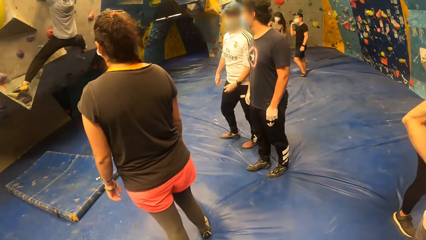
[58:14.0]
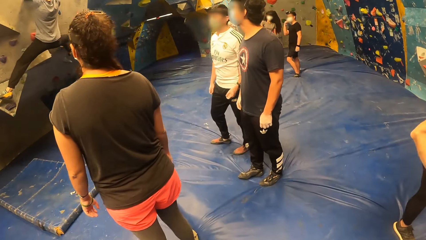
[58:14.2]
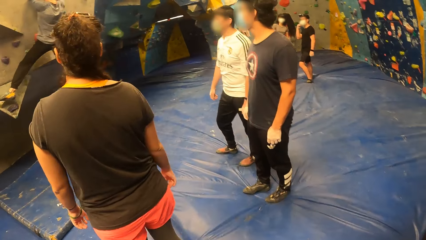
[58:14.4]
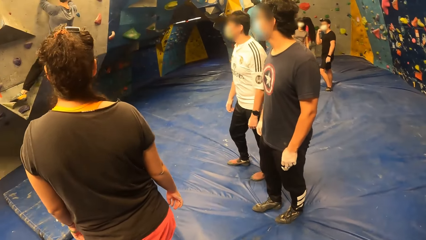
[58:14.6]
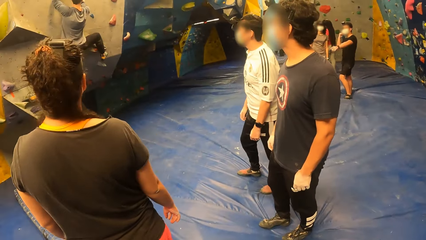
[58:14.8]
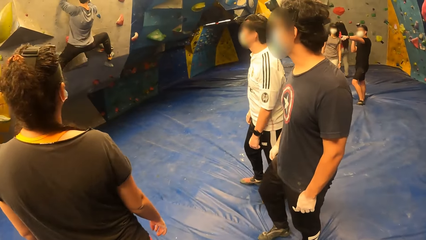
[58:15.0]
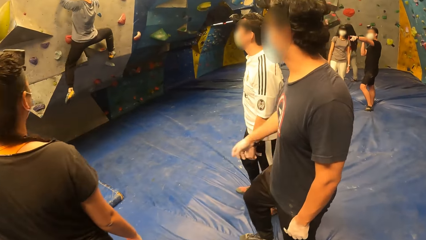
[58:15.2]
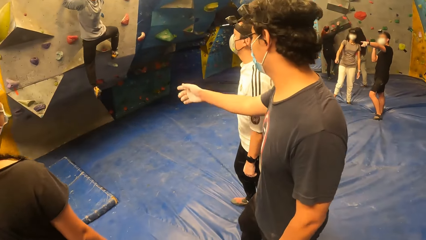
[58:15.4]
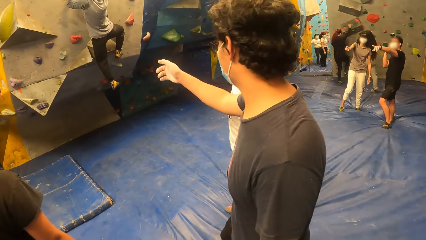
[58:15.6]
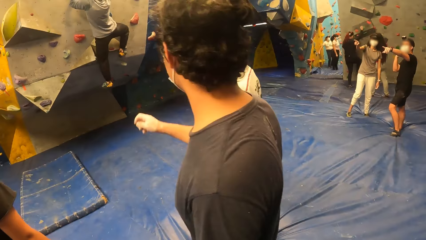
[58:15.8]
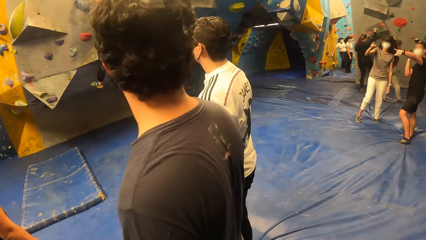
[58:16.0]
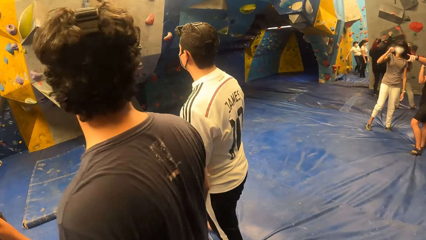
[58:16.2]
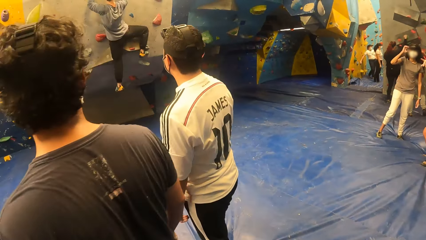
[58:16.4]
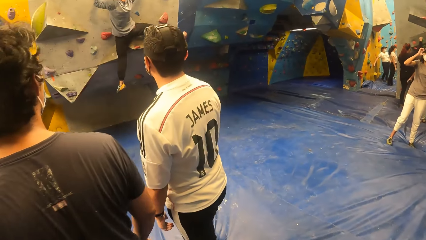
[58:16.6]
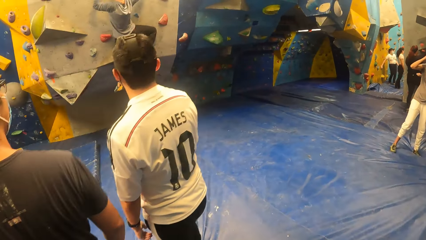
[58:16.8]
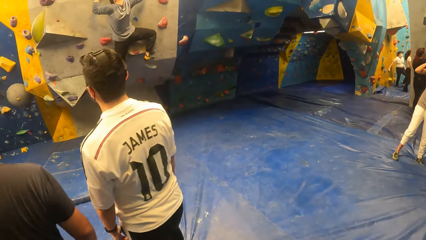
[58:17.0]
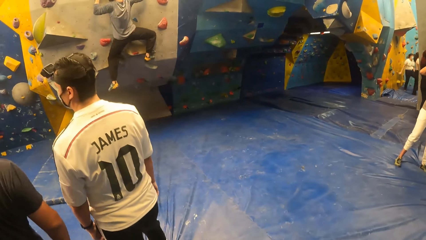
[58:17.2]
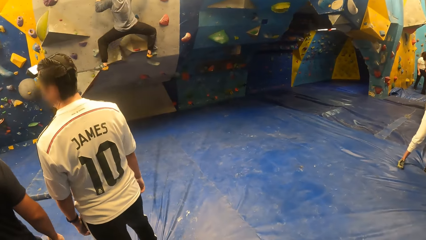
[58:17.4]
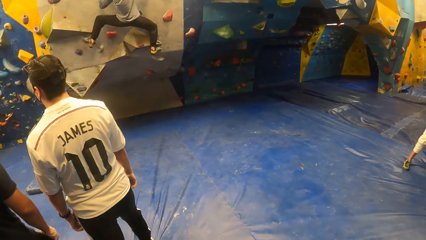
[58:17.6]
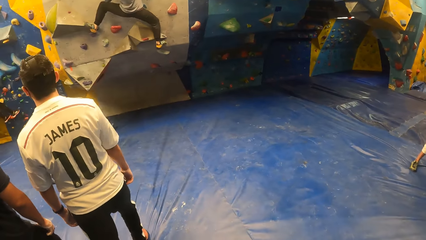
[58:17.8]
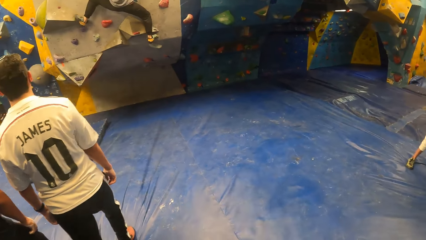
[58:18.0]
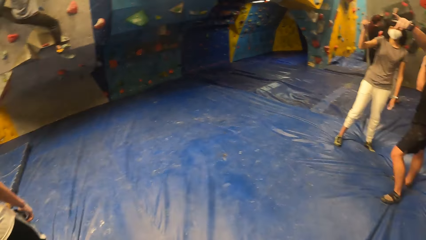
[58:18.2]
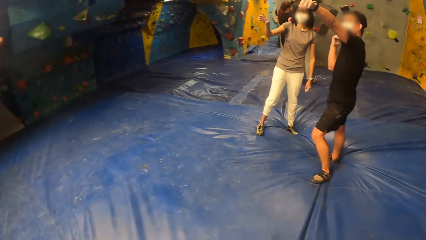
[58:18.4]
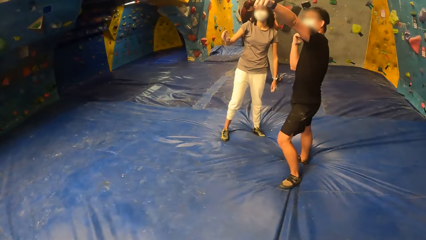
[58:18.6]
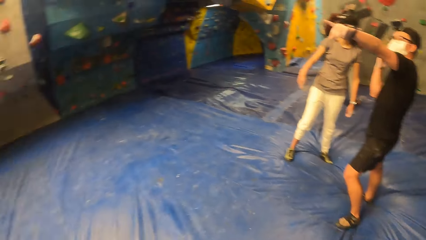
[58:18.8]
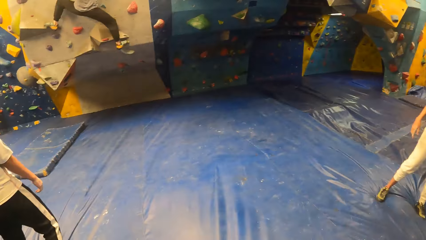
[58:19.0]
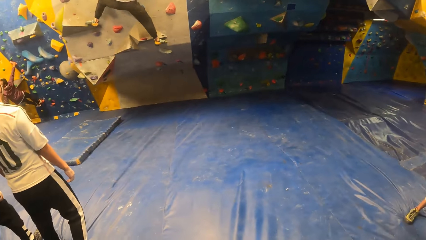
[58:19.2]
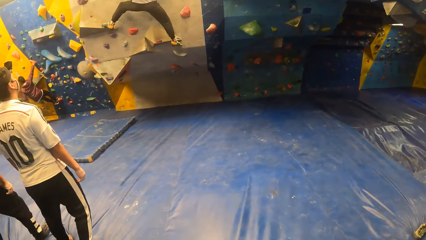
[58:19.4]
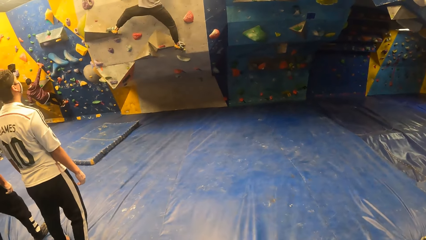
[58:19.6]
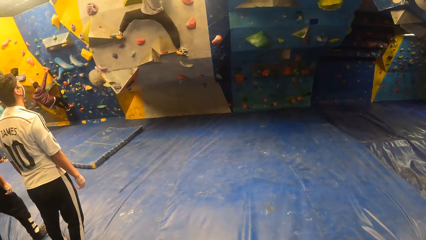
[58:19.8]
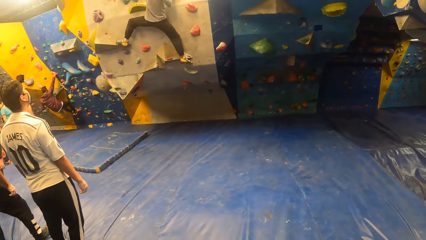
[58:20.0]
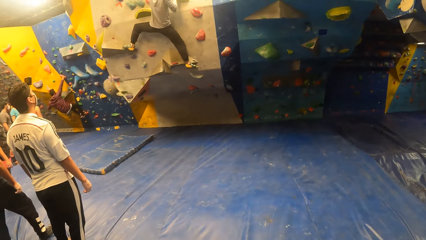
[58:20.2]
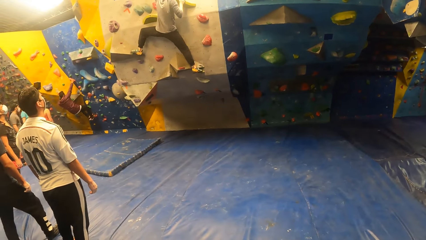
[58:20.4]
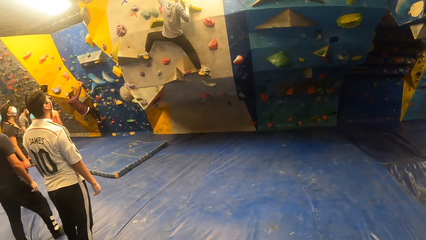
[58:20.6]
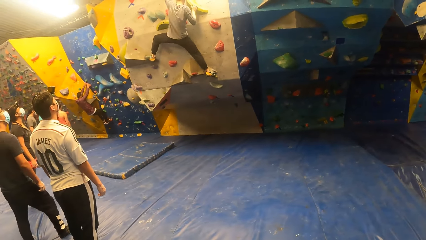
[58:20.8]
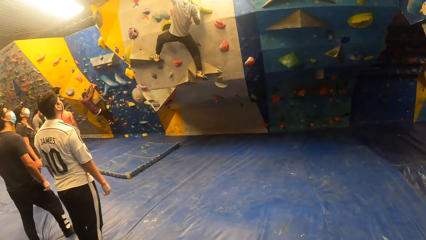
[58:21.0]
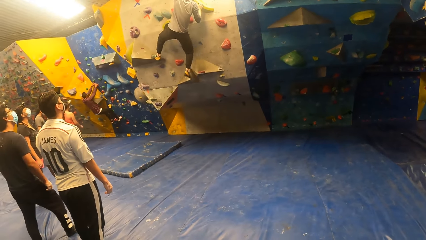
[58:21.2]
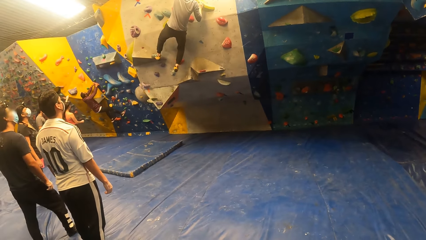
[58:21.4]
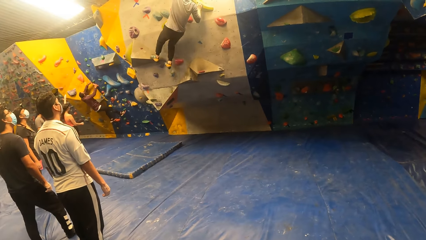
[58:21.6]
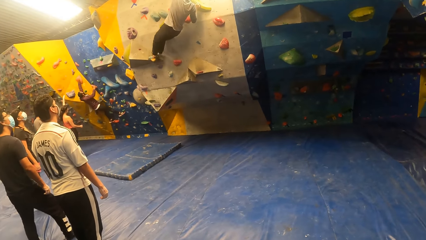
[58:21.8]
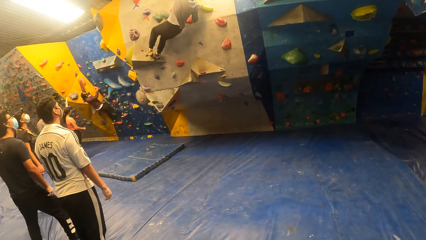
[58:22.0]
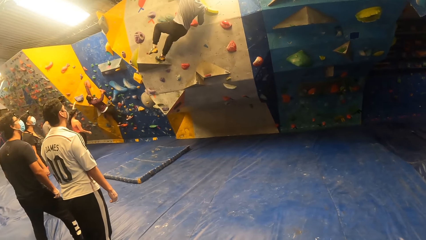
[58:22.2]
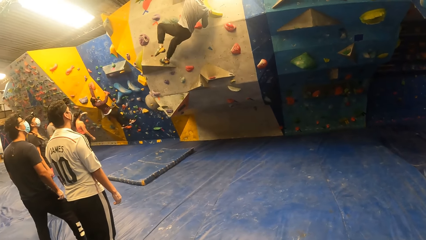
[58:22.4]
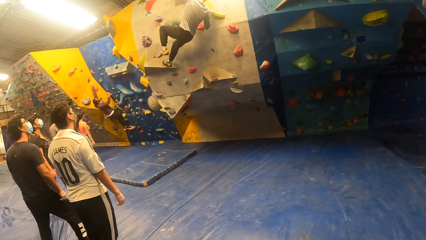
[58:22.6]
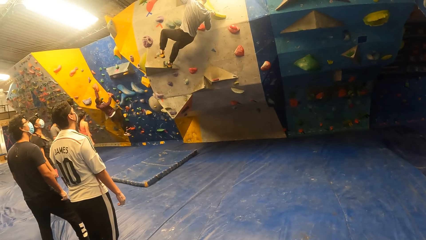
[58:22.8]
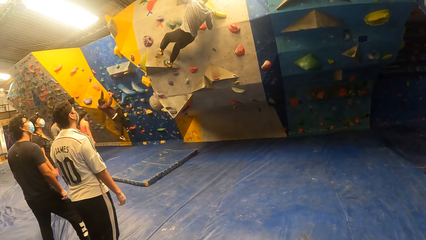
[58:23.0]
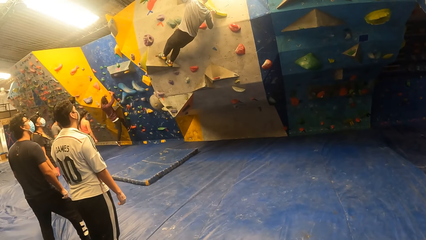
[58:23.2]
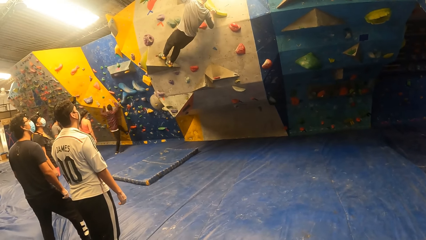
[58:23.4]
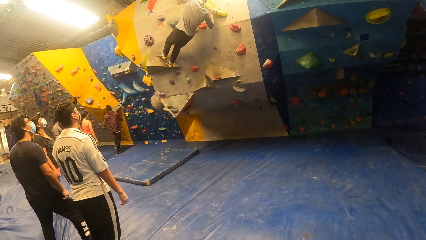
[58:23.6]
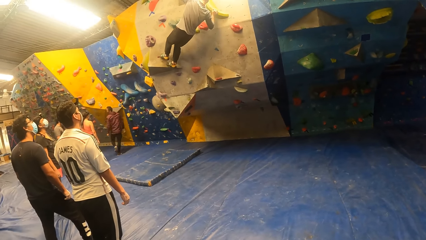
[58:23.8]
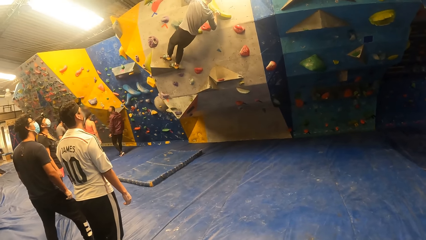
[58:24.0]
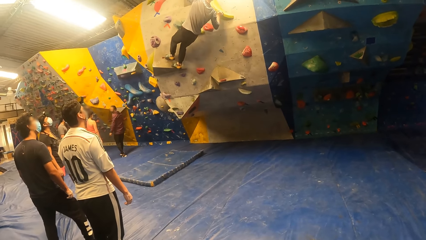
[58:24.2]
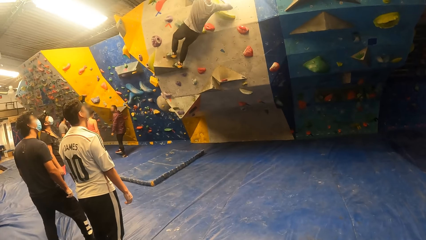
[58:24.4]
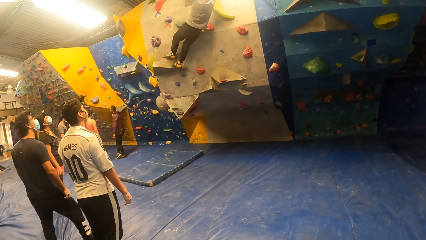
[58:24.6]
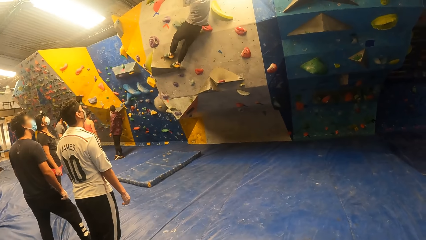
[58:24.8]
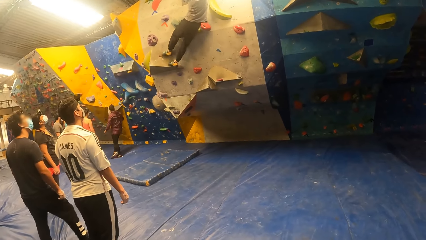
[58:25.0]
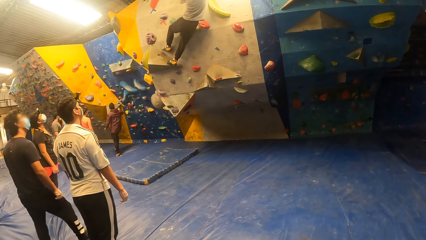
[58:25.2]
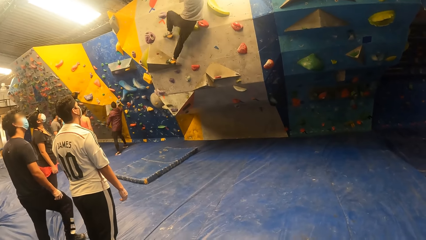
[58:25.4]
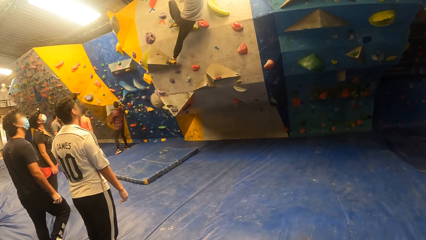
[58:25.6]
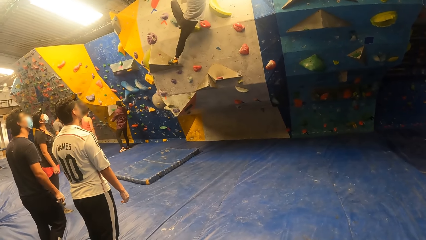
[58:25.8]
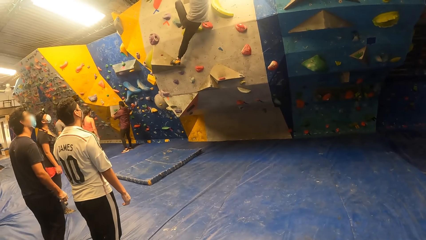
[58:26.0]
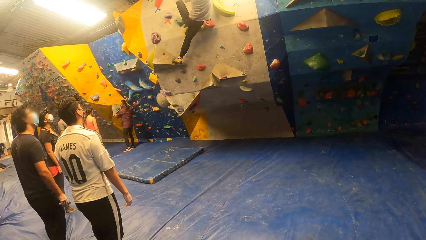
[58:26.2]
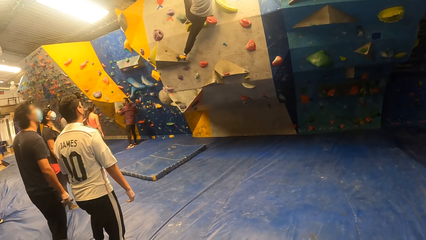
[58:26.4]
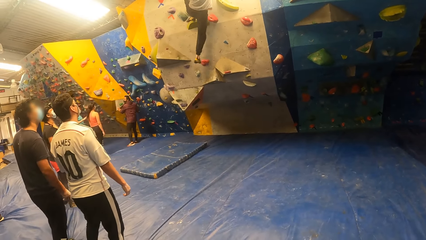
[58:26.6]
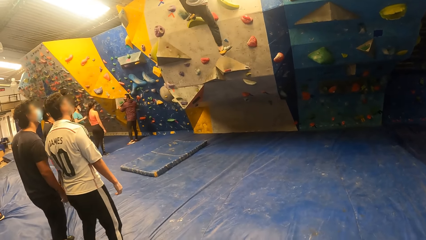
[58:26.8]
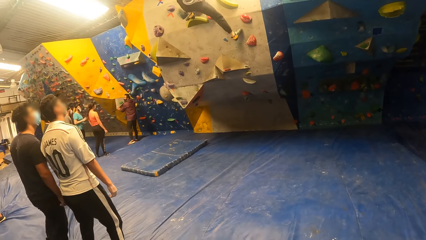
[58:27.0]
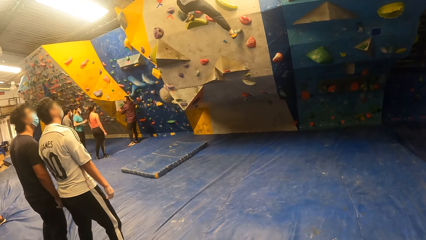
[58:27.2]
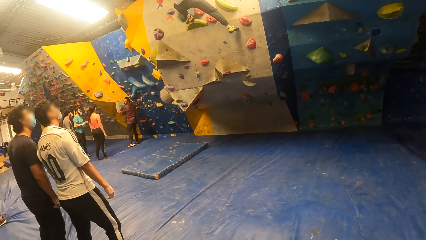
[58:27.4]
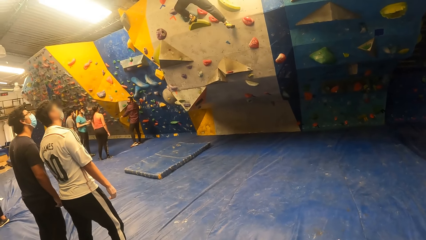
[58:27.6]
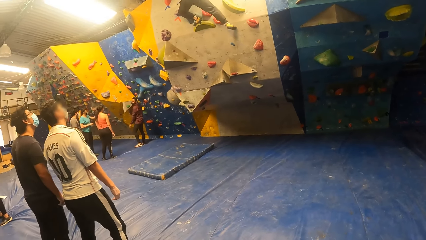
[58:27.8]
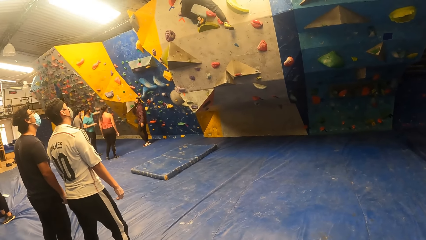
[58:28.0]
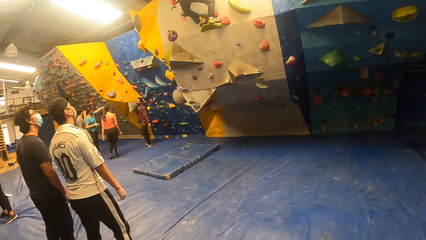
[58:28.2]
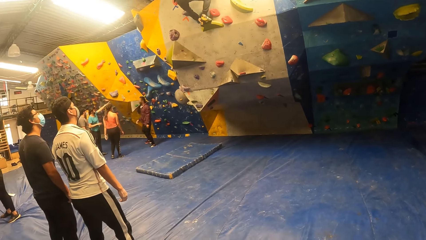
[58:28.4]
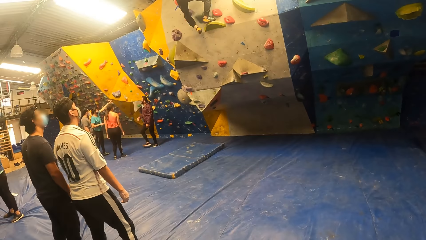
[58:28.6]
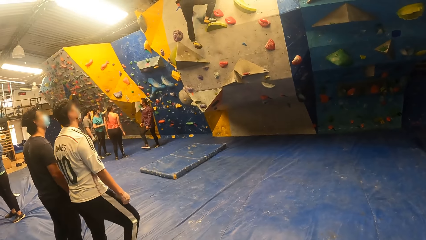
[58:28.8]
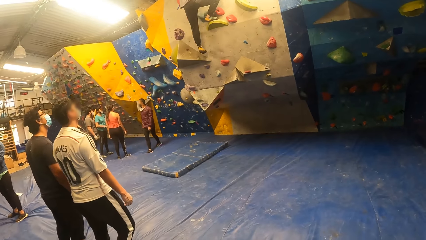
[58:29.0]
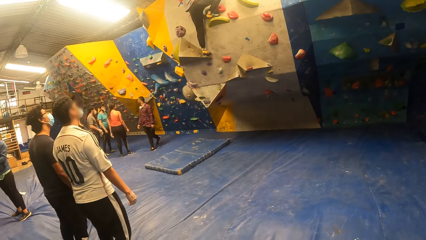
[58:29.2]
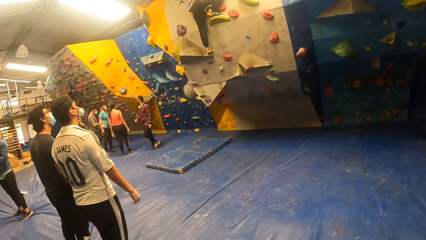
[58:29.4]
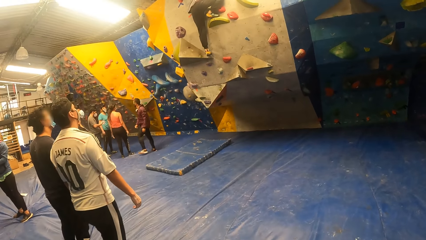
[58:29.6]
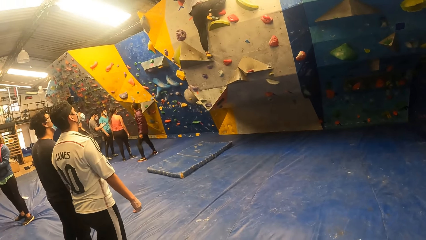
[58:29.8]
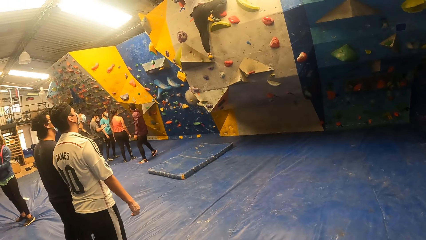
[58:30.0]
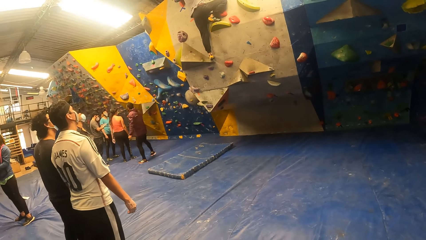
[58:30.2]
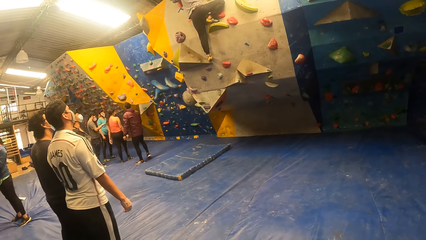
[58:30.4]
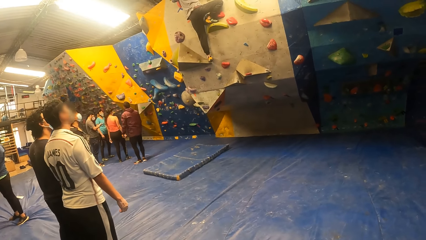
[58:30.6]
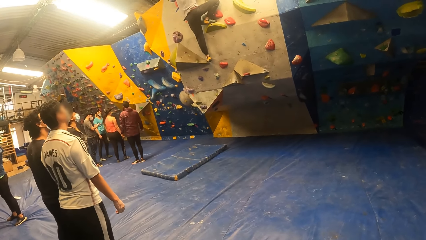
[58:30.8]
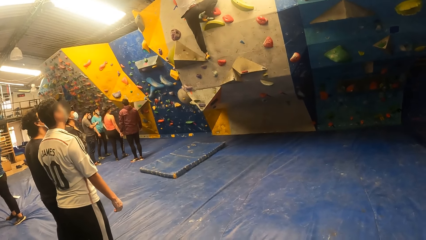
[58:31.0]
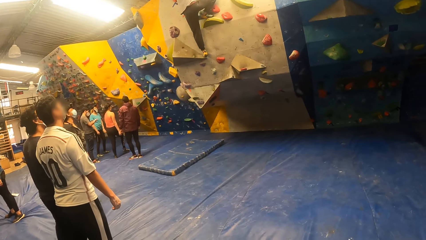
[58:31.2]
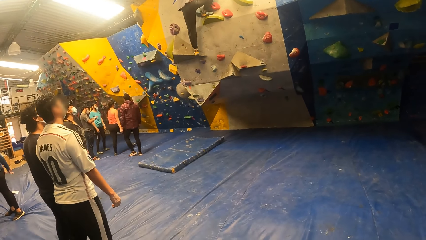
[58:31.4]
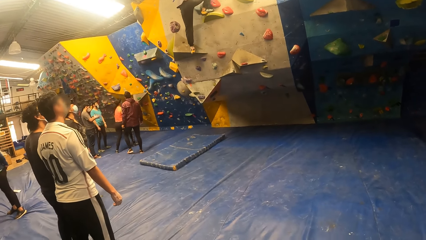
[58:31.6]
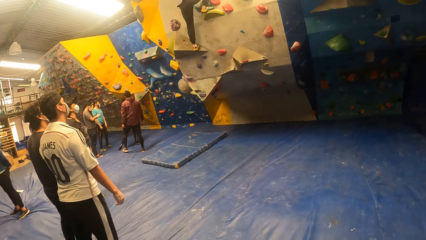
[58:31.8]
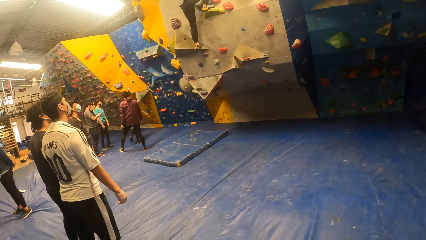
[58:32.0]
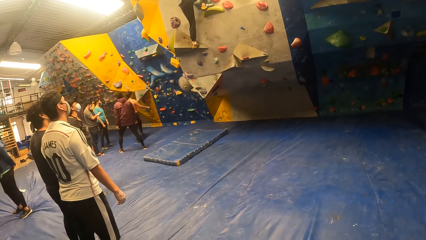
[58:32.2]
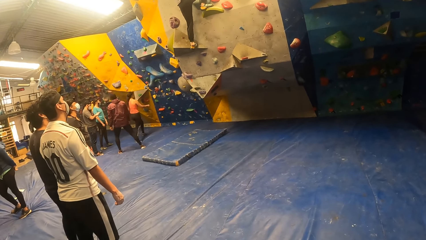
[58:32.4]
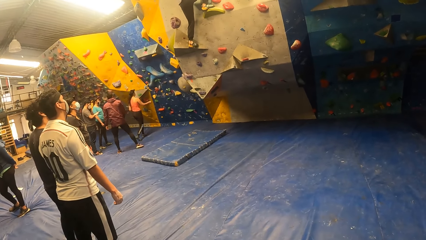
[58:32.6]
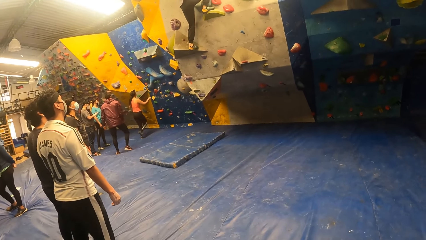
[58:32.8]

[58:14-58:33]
A person points at something. Another person points at something. The camera wearer turns to the side.
